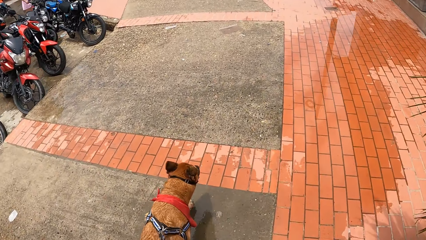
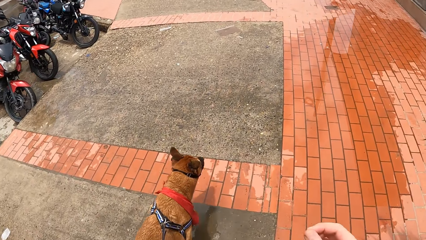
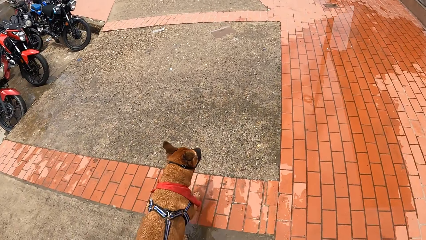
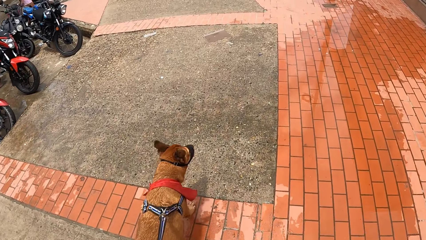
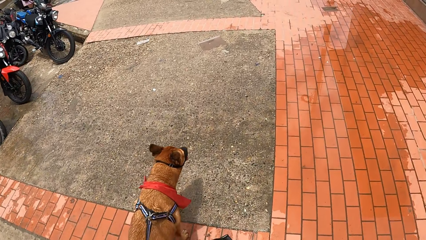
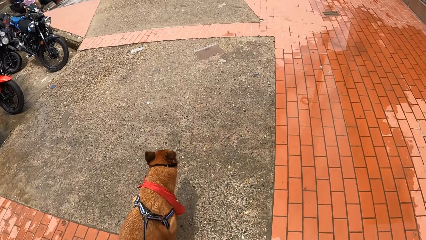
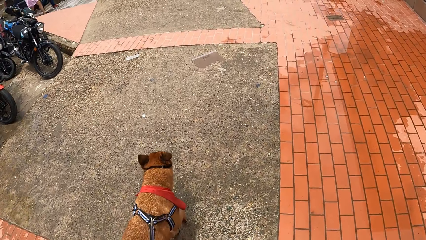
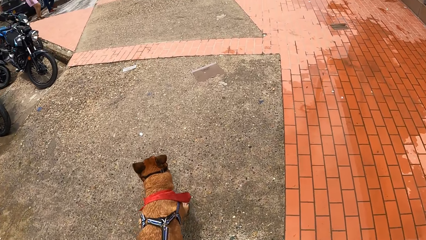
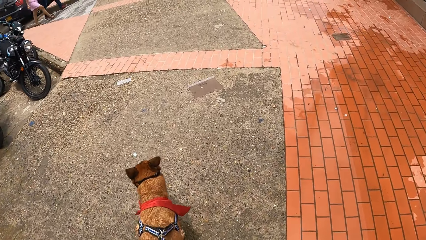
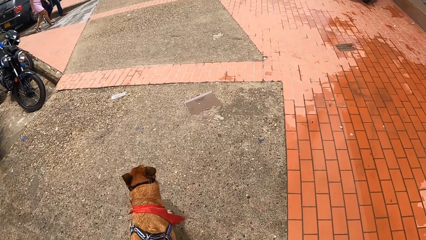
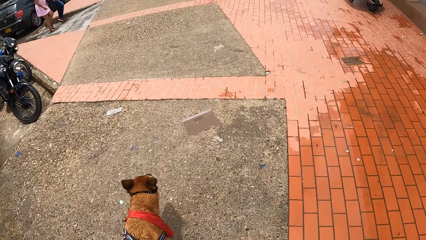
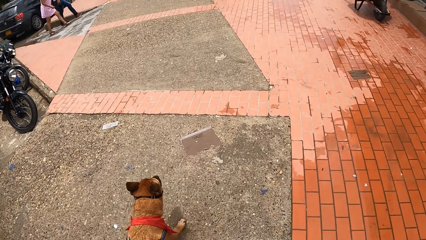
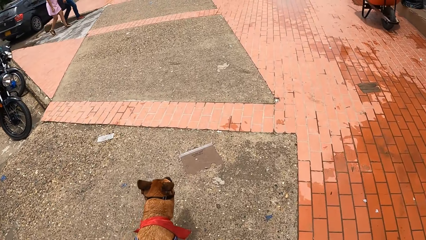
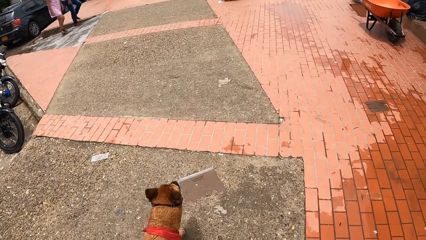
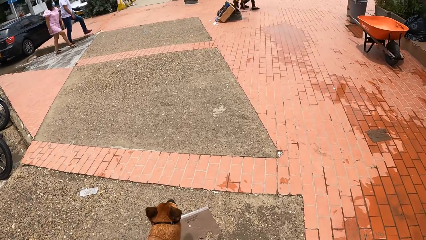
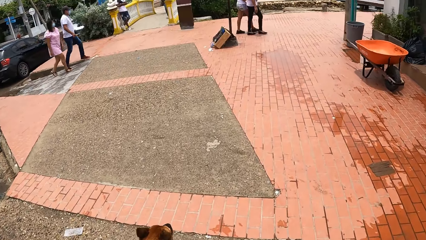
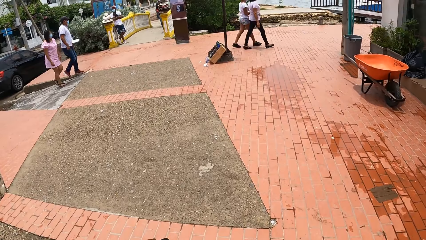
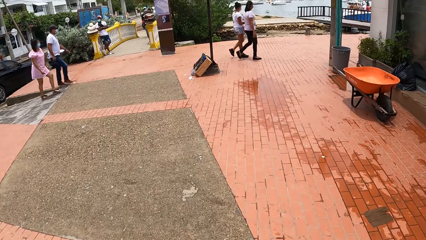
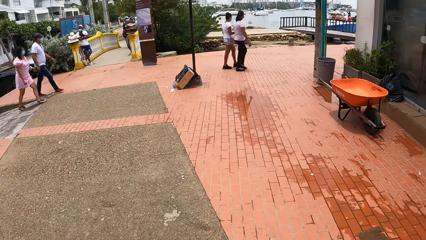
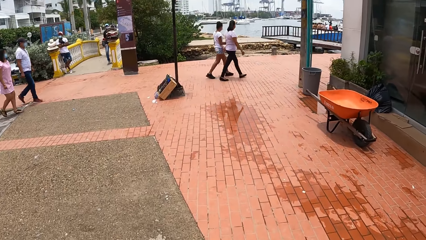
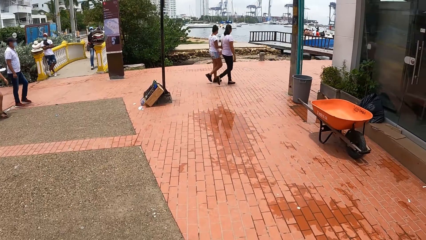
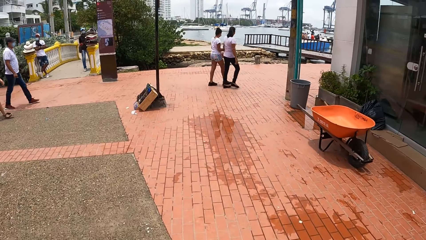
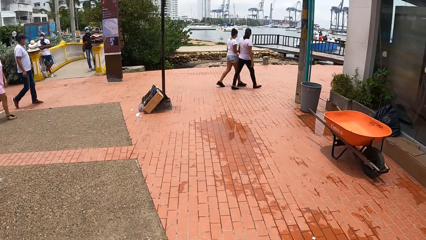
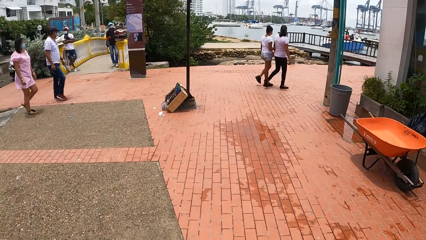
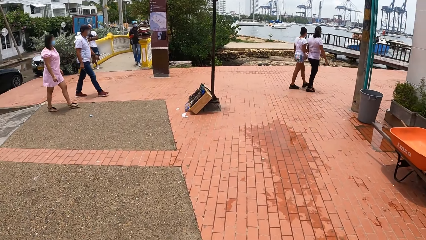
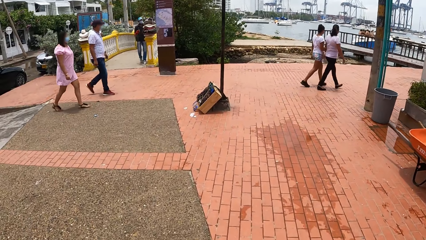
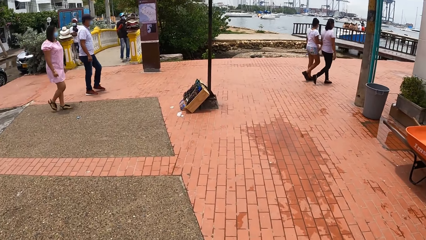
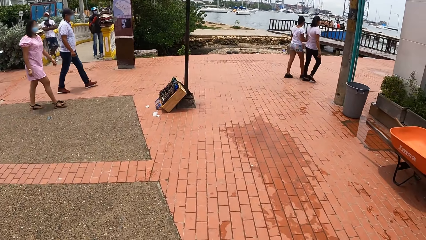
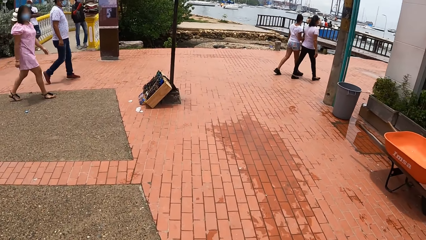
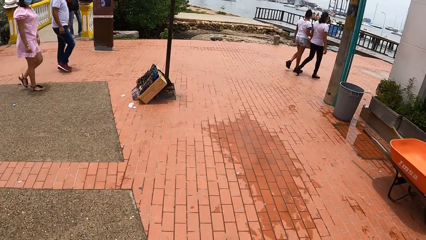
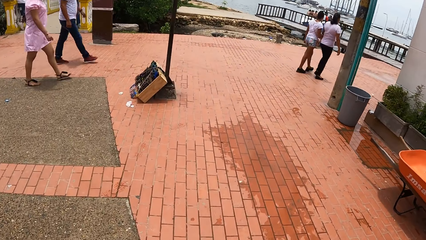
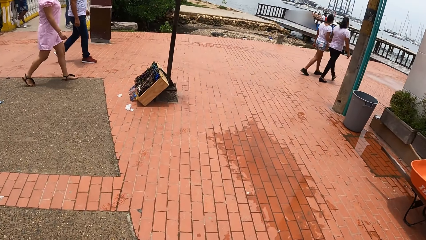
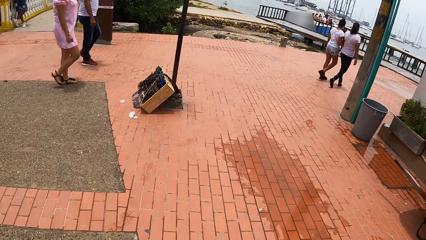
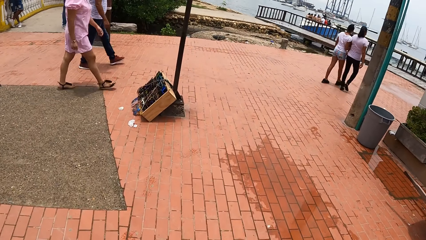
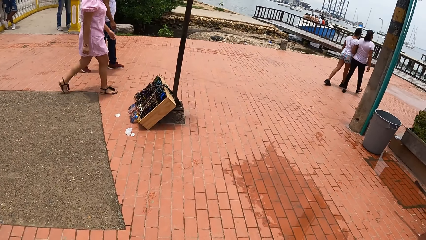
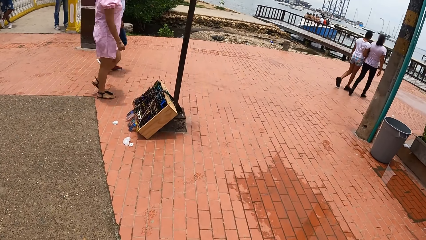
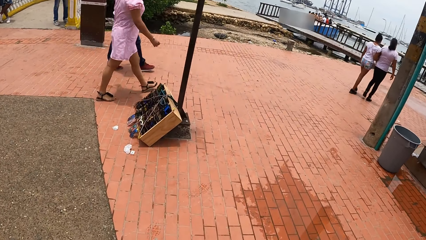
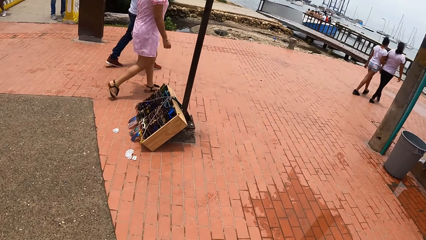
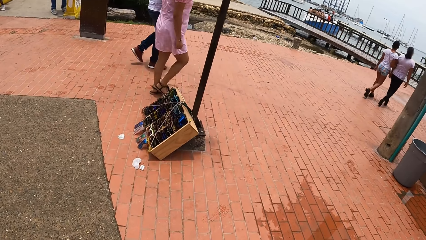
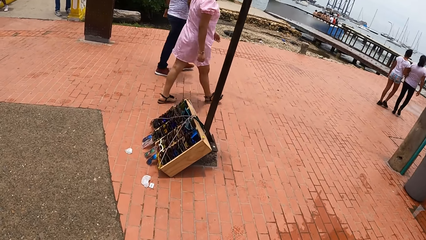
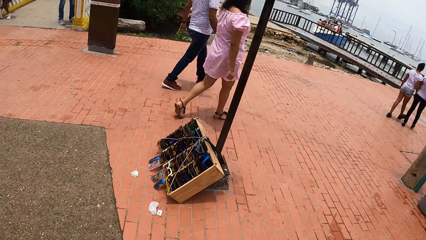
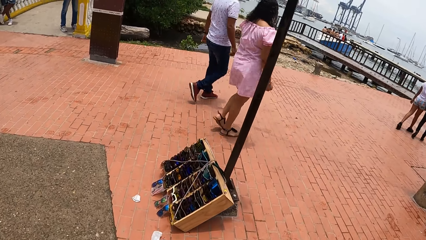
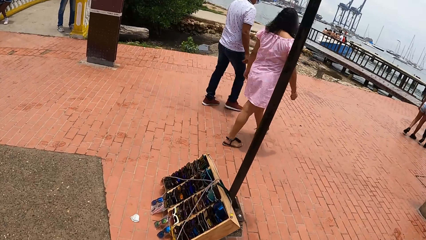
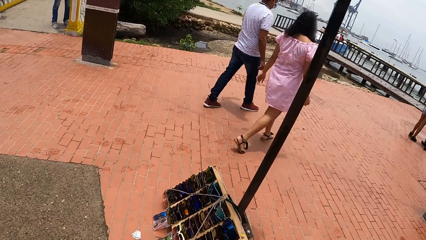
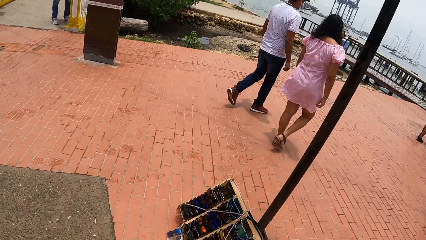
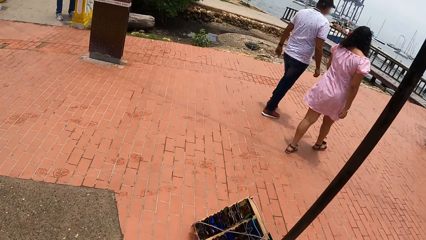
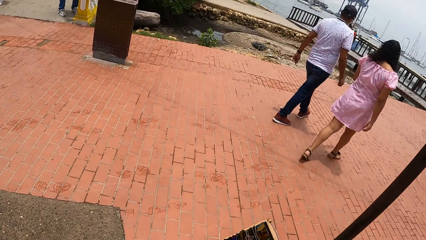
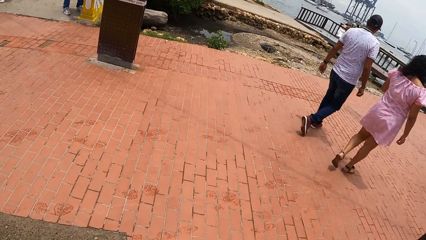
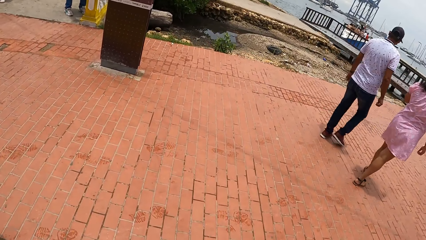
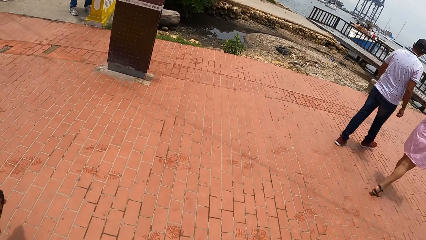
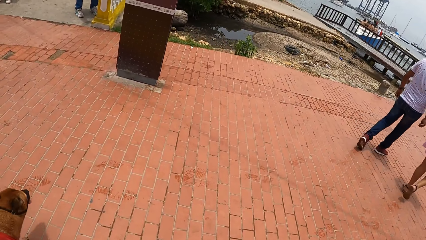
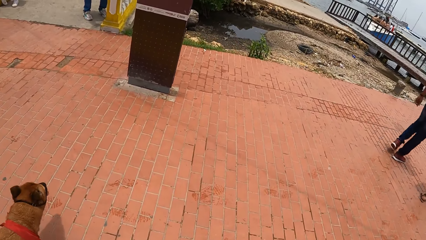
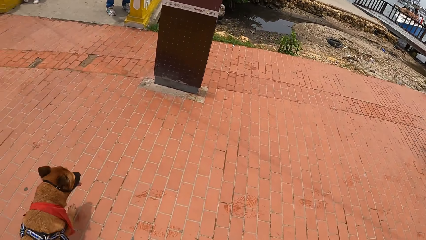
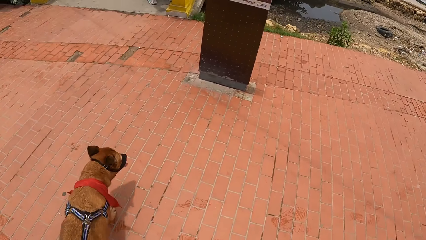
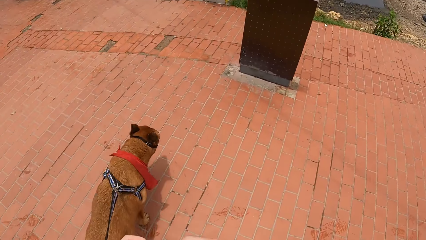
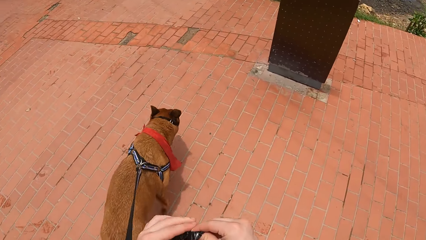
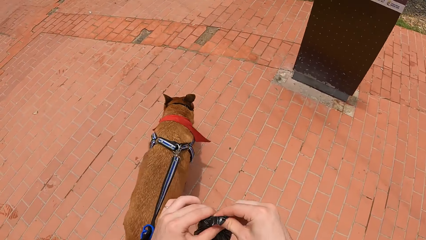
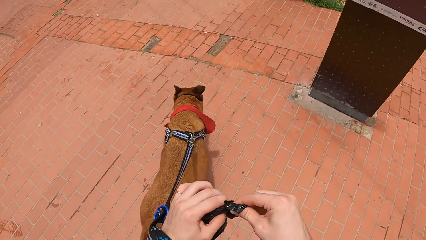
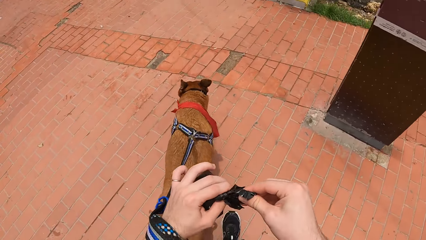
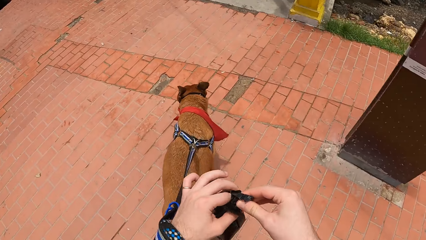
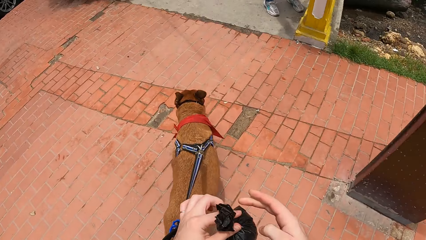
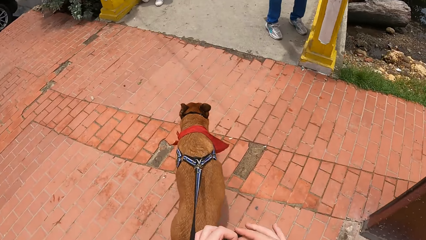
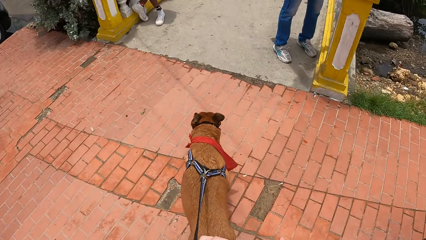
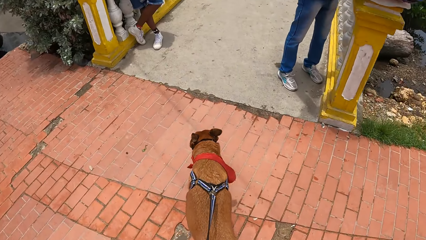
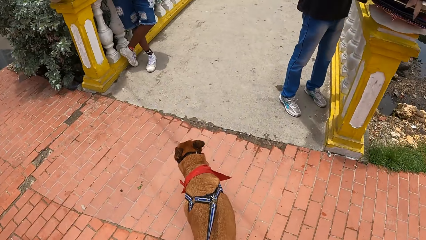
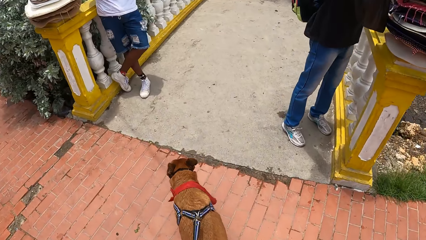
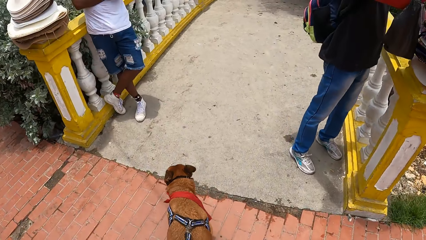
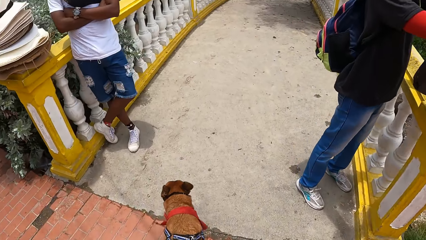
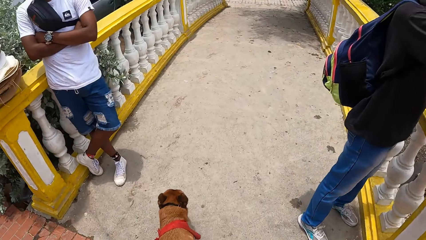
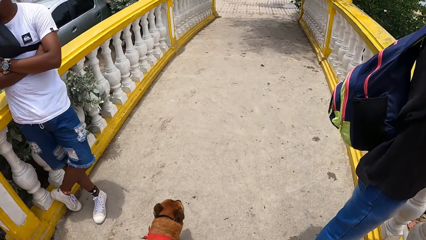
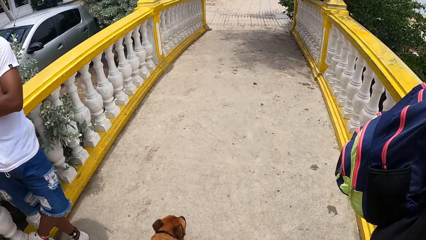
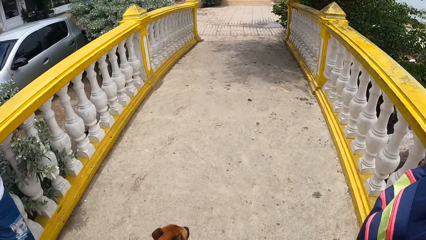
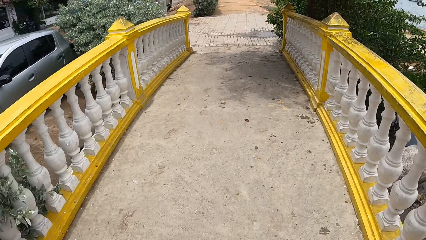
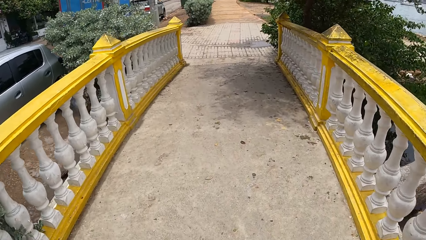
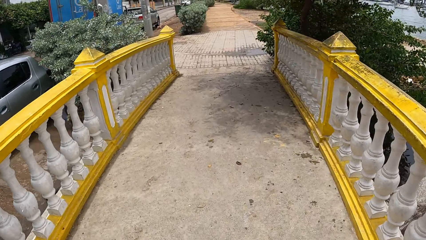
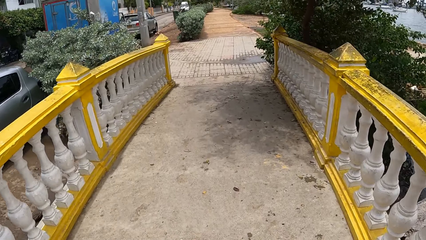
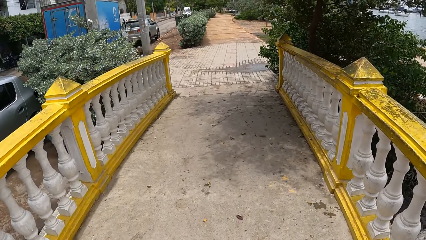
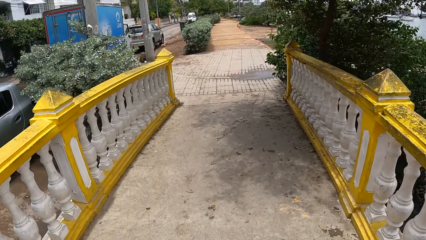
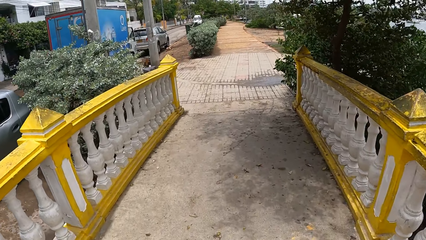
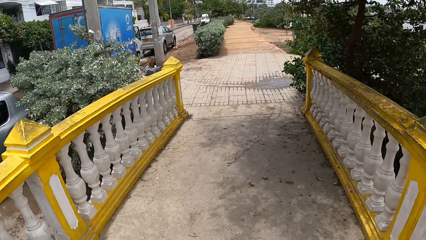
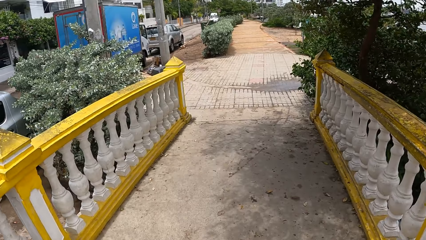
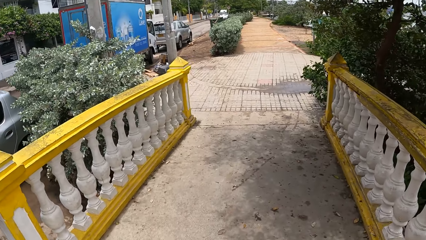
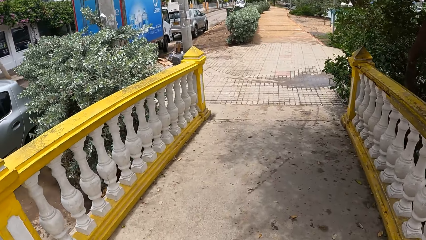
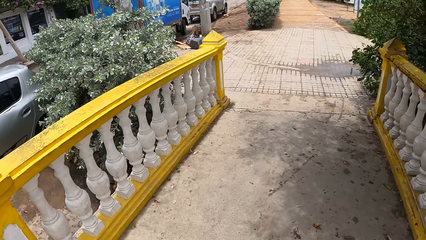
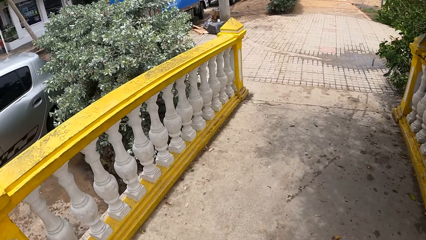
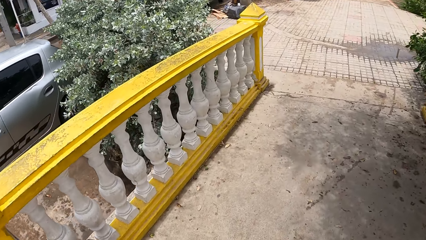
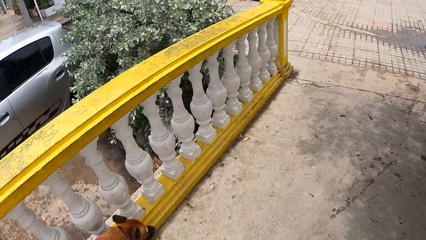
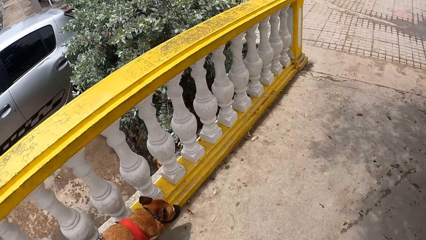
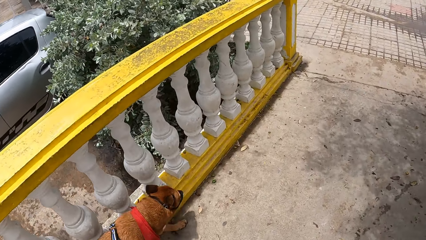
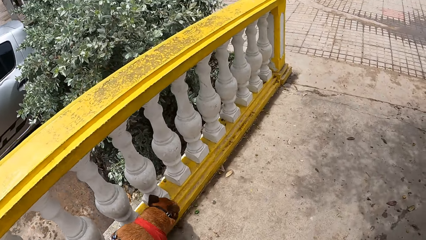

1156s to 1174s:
The camera wearer touches the polythene or paper bag. They tie the bag. They walk on the pavement.
